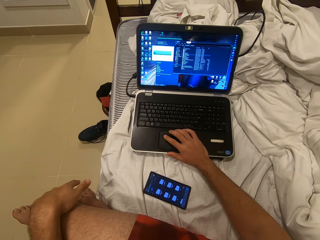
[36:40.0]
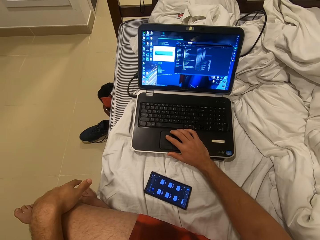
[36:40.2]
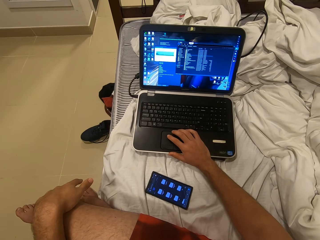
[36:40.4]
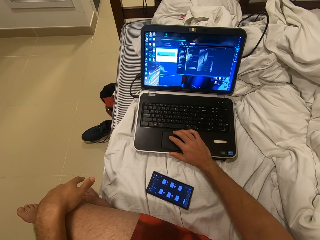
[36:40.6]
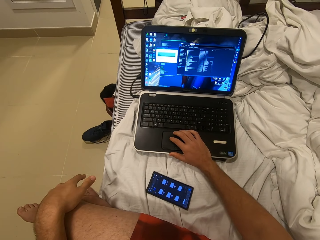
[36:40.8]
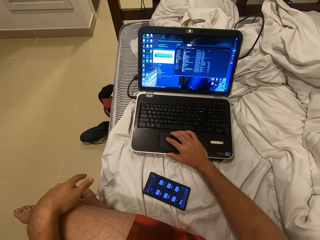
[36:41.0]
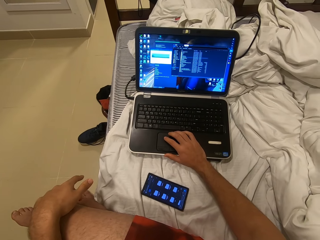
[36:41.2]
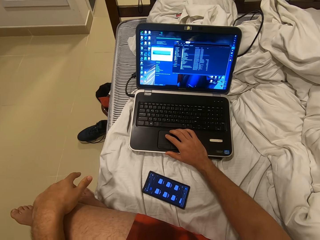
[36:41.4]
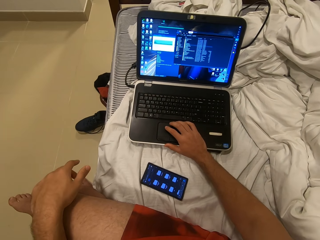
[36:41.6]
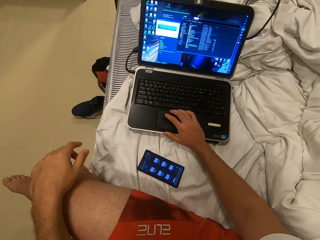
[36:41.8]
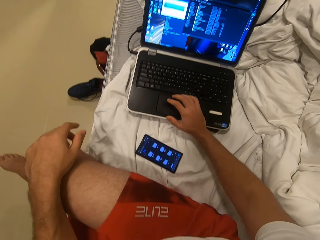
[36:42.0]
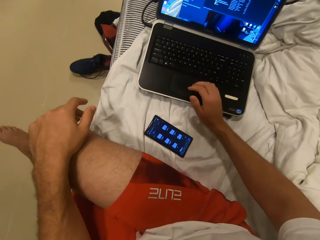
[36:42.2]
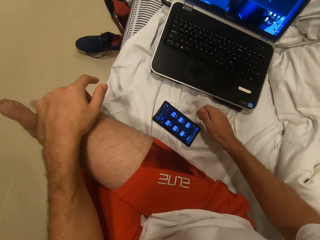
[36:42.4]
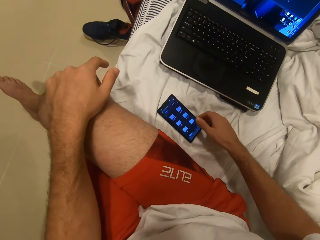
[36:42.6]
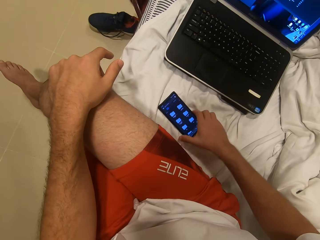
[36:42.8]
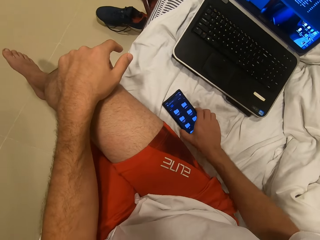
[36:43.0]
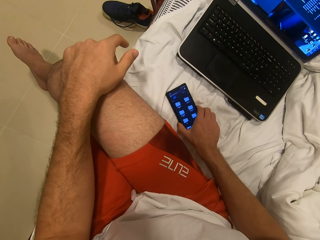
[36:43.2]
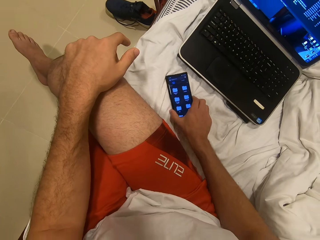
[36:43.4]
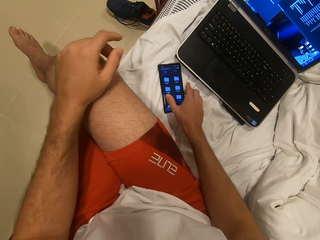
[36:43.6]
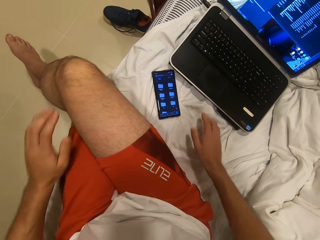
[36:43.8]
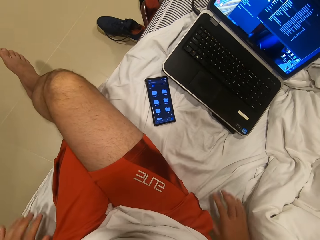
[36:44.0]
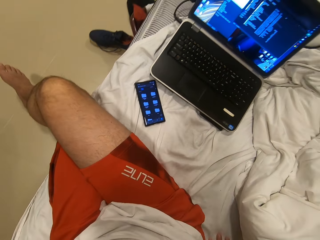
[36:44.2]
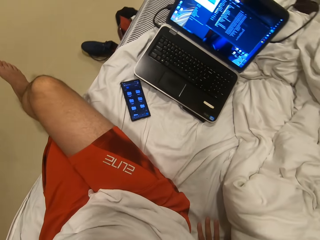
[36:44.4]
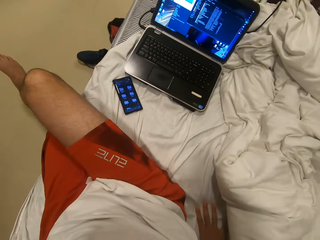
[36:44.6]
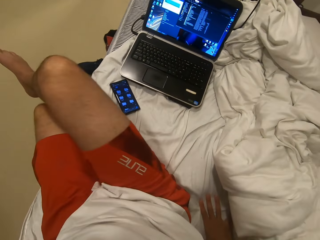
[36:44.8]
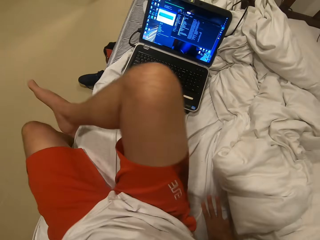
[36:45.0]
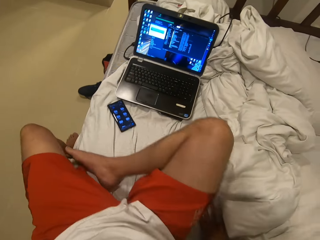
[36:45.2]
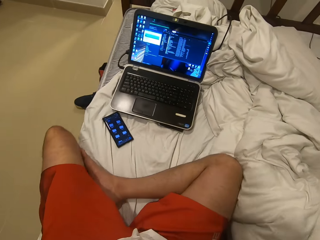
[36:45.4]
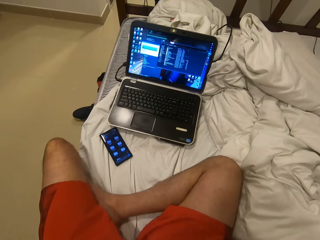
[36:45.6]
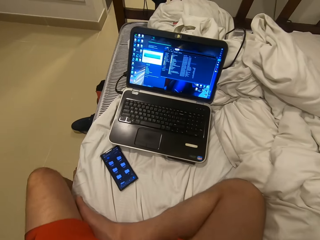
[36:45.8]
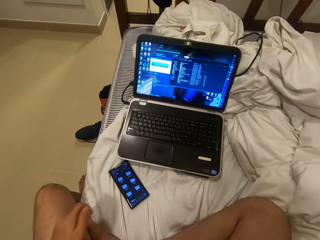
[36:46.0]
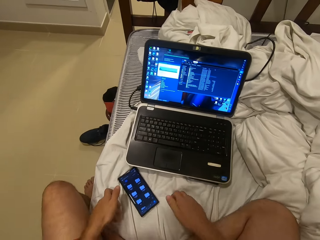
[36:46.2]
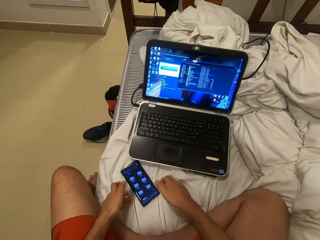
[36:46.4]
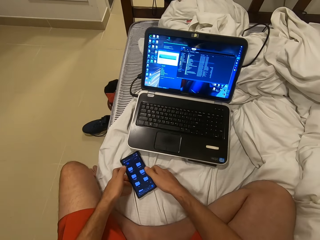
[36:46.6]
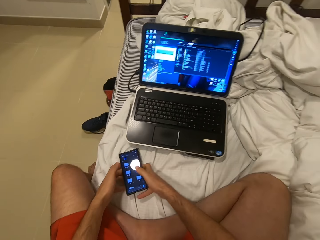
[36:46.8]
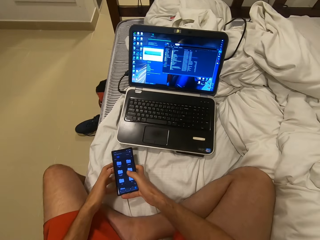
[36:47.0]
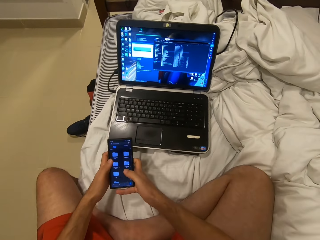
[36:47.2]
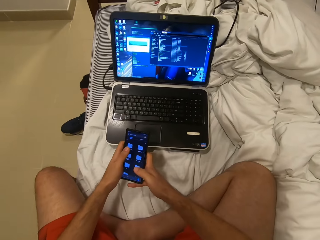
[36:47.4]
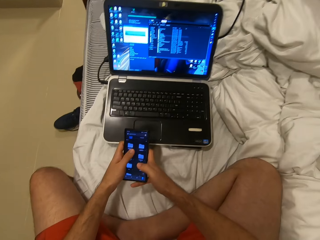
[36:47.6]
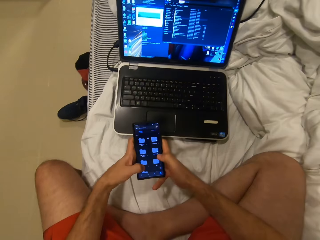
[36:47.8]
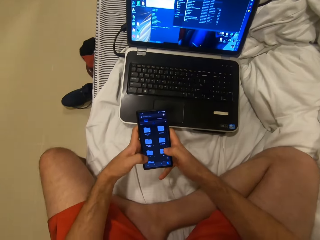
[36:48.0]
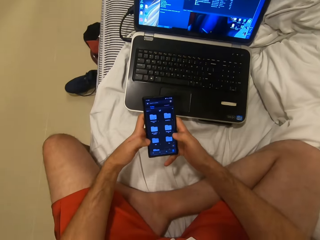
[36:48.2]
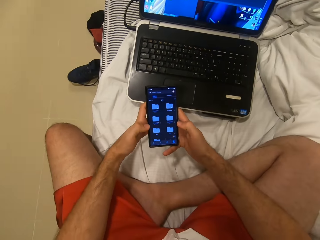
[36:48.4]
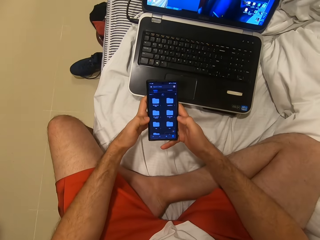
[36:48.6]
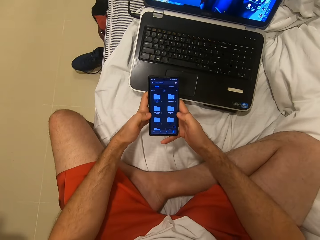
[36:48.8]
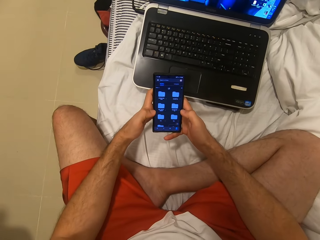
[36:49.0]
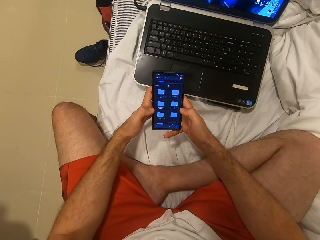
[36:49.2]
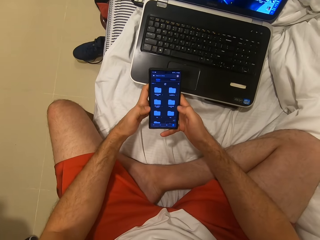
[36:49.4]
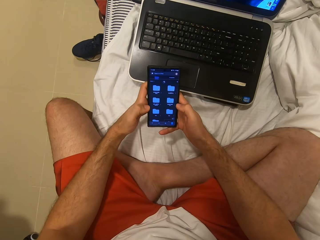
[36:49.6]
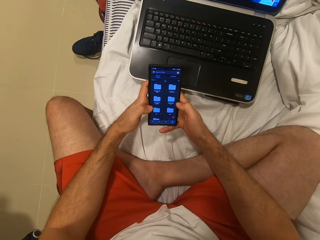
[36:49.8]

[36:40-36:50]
The camera wearer turns around. They hold a phone. They move the phone. They turn around. They place the hand on the bed. They put the right leg on the bed. They turn around. They pick up the phone. They operate the phone.

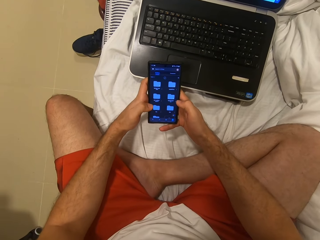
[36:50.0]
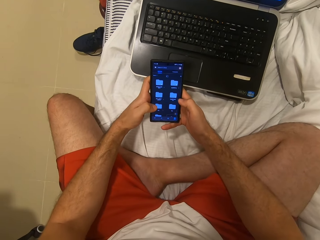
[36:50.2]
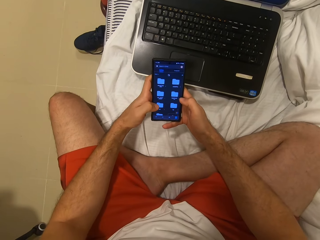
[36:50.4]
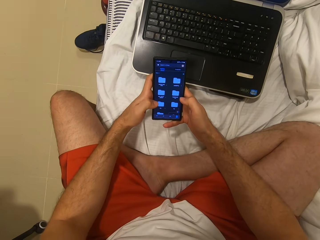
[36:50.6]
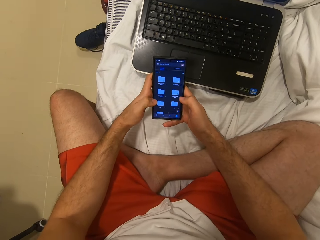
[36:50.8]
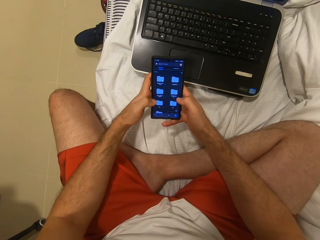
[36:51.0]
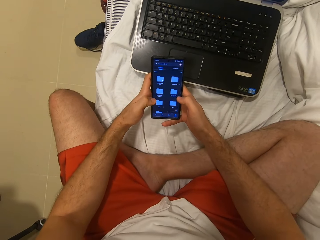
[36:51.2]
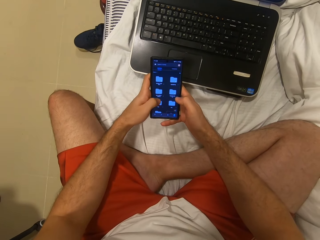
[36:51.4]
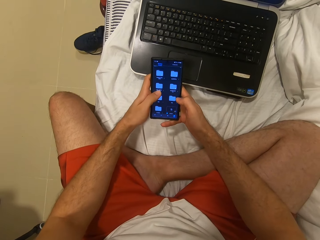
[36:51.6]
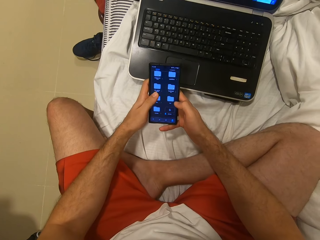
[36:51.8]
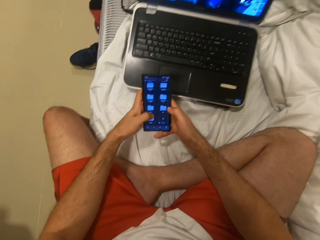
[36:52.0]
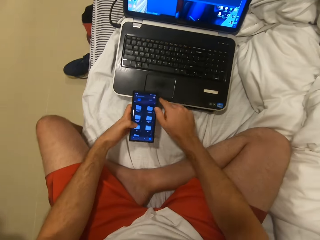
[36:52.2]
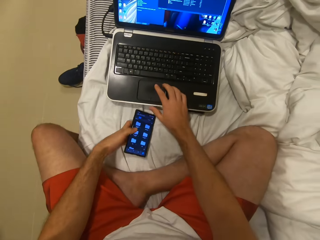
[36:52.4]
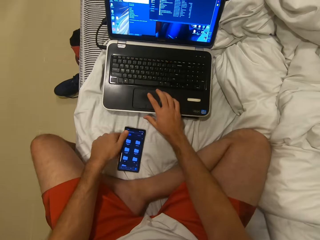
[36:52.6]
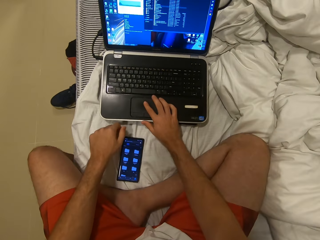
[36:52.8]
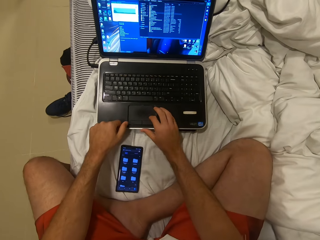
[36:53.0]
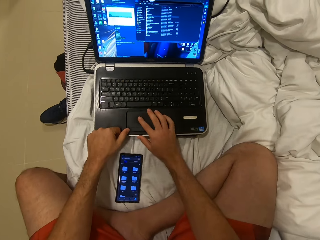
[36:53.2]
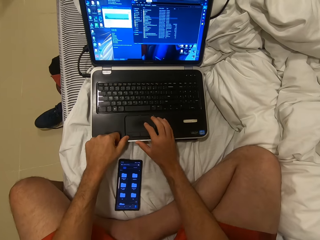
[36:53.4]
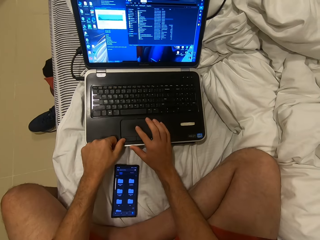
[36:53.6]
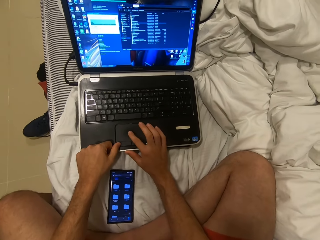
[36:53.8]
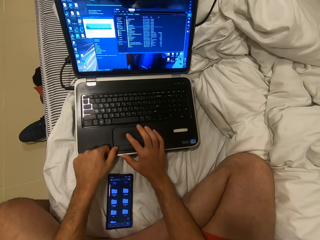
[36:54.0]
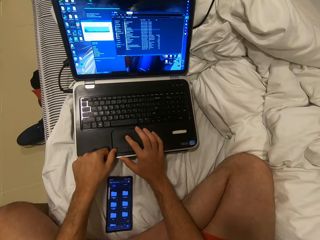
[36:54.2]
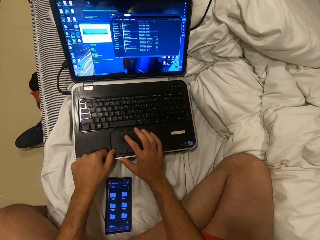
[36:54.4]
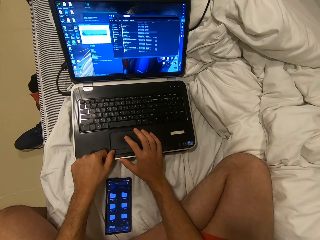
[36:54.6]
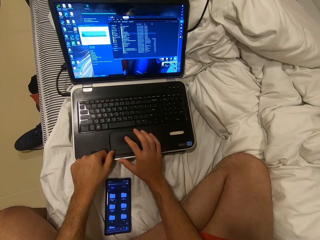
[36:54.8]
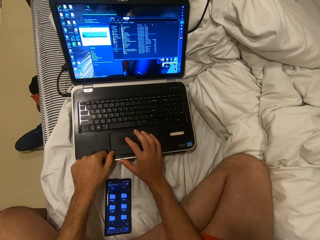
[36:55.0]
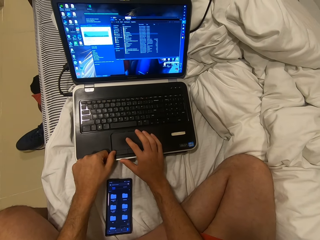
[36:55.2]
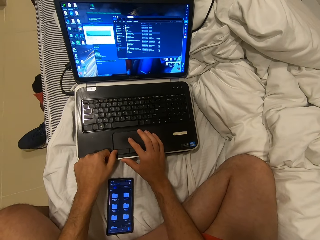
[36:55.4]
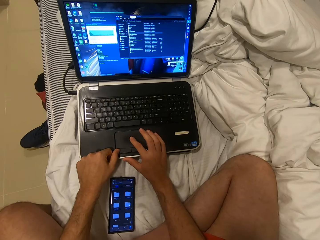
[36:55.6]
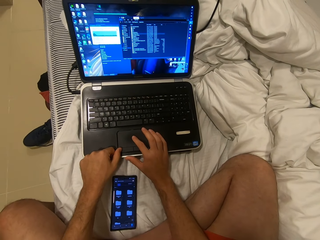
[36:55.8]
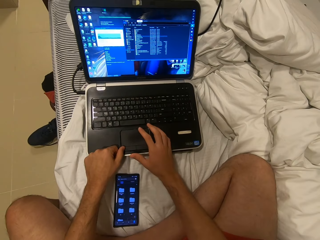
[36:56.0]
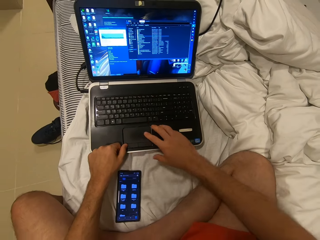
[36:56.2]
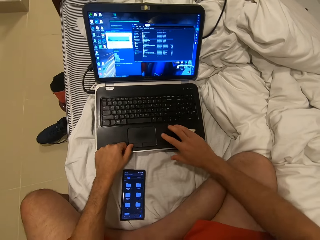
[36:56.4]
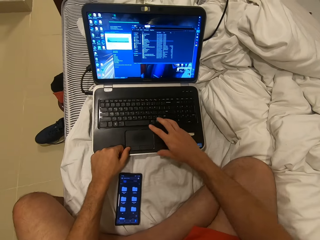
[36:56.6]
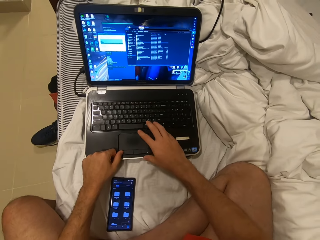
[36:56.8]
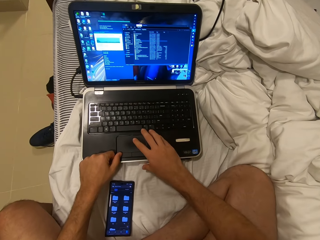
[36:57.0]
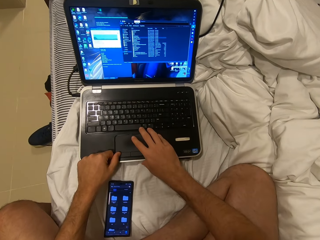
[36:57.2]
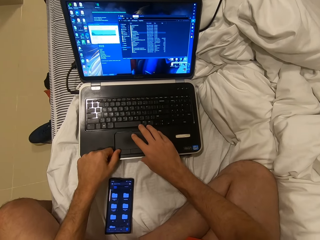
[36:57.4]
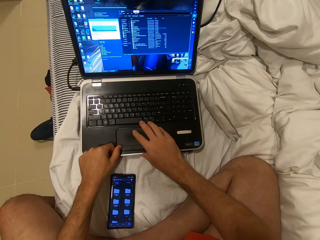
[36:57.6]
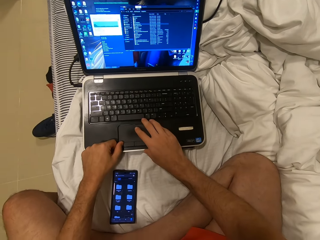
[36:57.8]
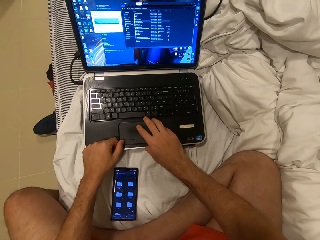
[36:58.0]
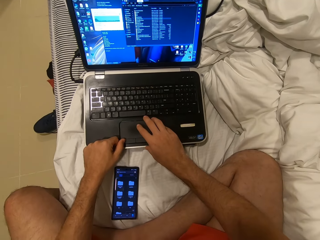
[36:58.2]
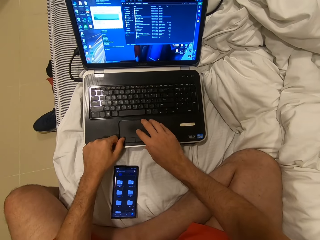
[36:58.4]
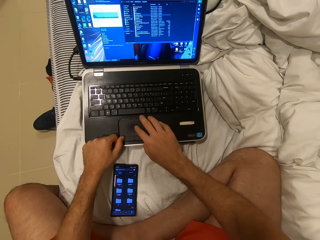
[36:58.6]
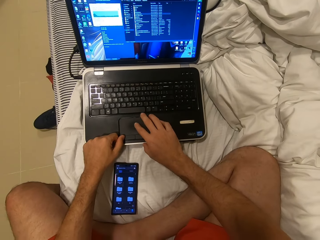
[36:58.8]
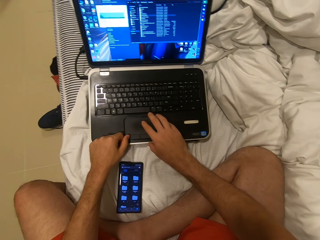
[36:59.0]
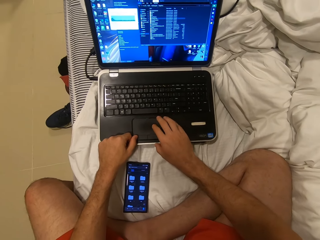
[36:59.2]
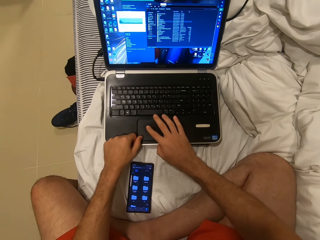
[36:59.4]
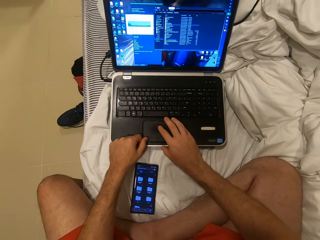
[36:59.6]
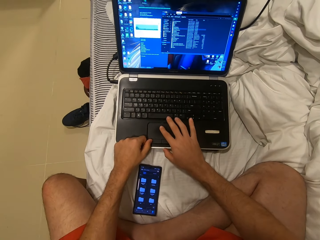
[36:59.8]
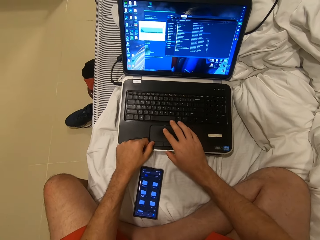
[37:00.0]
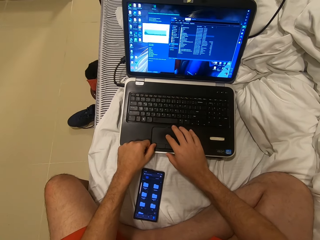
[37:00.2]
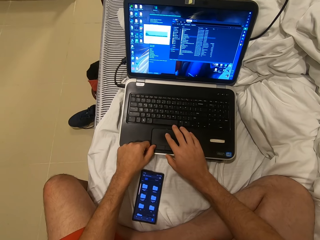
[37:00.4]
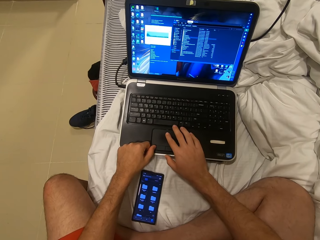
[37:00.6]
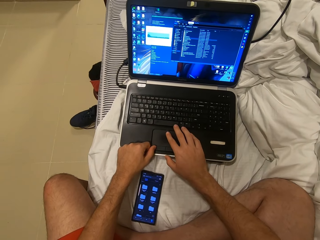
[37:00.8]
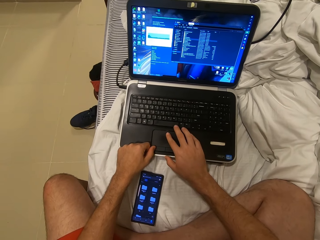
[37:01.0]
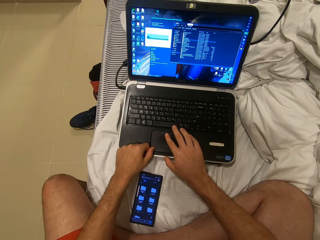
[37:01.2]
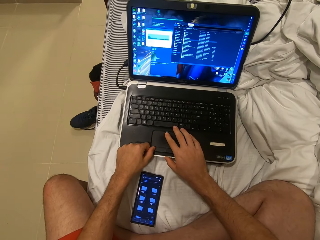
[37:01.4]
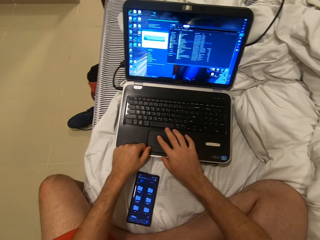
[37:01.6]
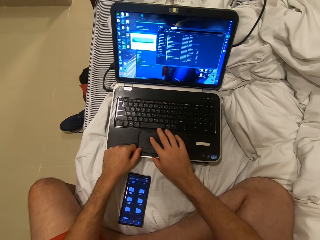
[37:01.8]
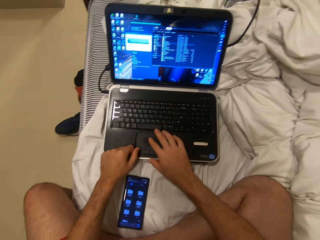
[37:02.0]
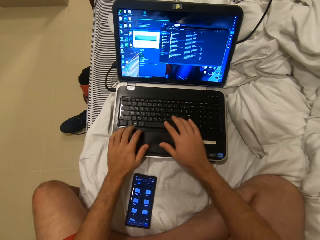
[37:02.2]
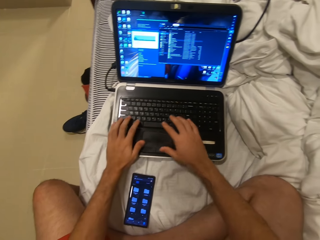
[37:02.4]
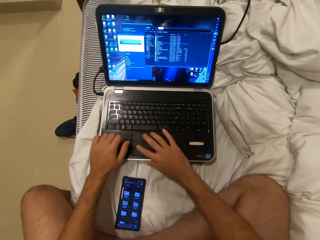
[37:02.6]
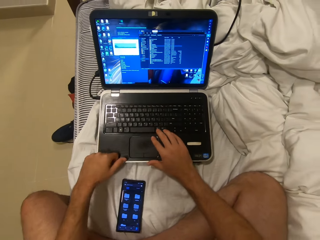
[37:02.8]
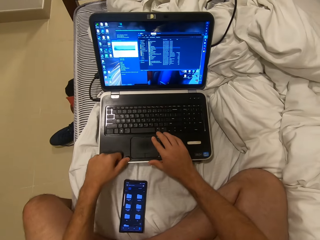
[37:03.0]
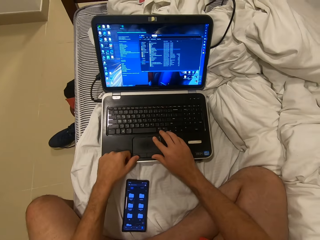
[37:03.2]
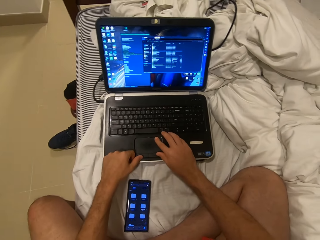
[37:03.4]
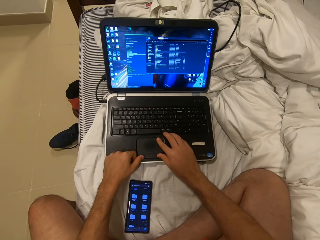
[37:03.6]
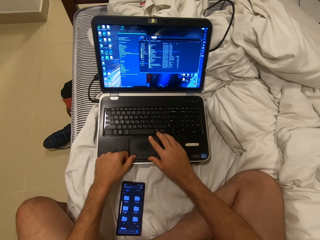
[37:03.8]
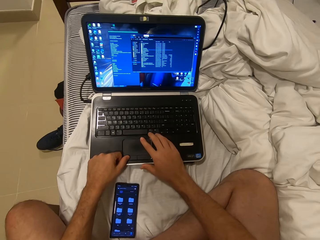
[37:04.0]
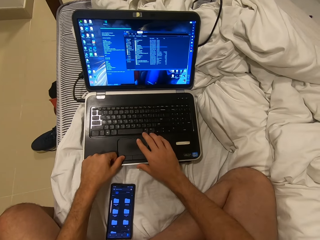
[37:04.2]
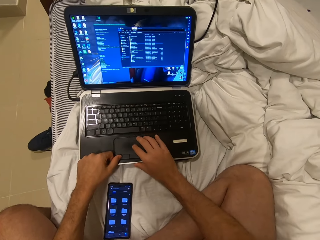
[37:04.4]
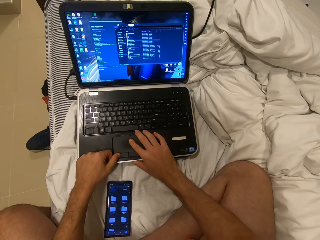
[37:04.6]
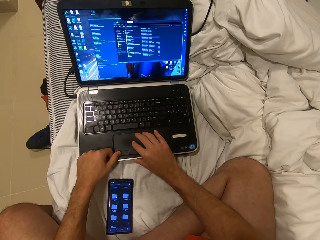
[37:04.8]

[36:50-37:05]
The camera wearer operates a phone. They put the phone on the bed. They operate a laptop.
